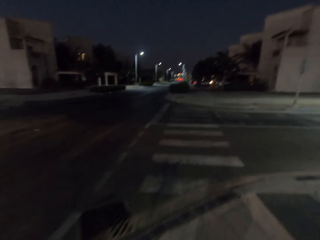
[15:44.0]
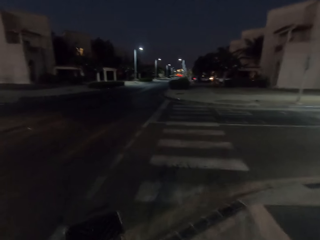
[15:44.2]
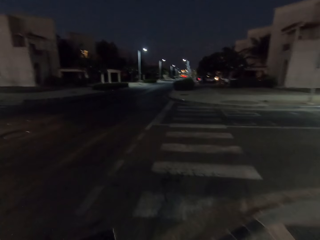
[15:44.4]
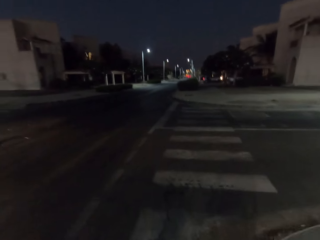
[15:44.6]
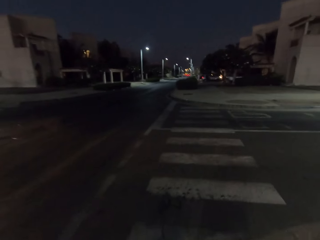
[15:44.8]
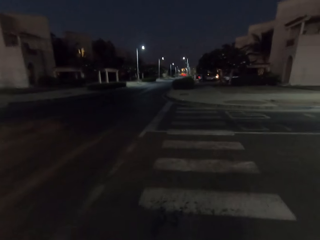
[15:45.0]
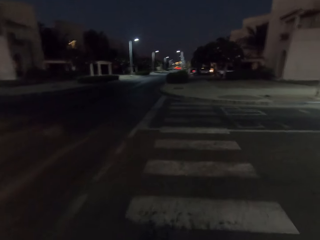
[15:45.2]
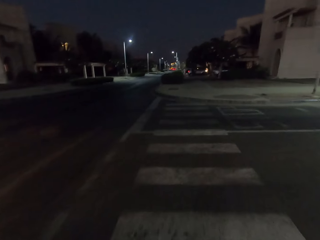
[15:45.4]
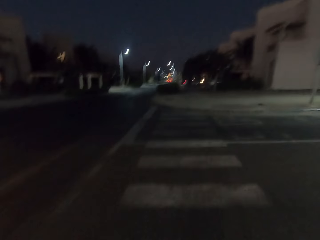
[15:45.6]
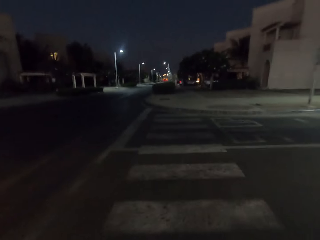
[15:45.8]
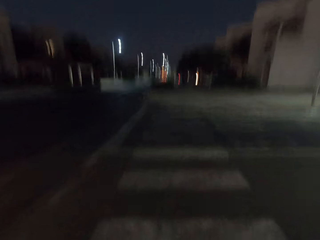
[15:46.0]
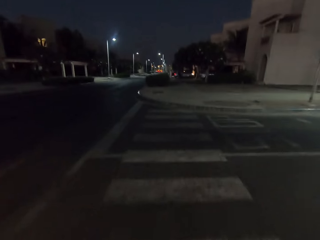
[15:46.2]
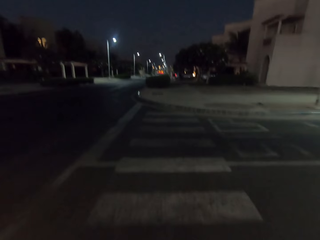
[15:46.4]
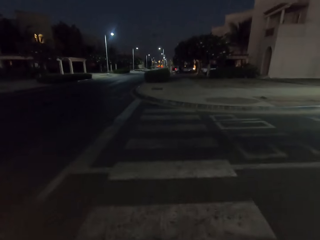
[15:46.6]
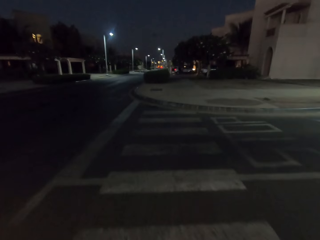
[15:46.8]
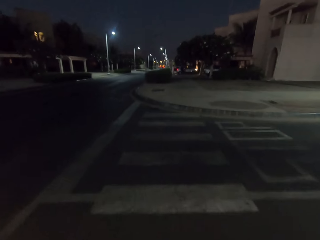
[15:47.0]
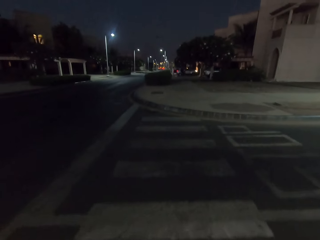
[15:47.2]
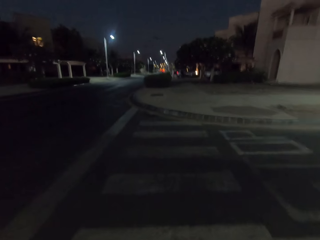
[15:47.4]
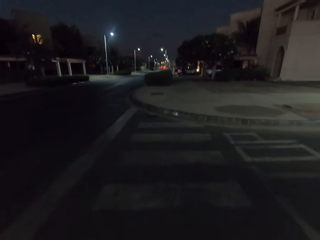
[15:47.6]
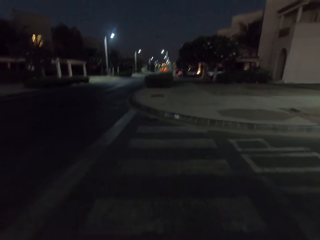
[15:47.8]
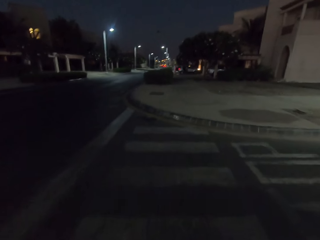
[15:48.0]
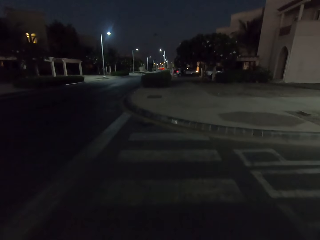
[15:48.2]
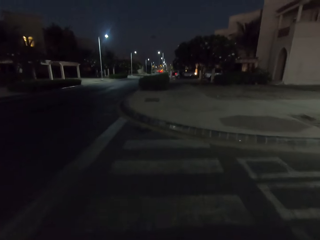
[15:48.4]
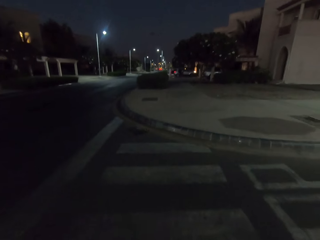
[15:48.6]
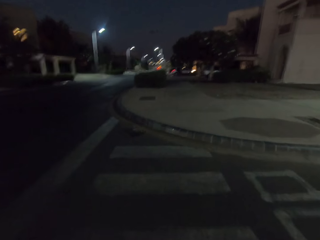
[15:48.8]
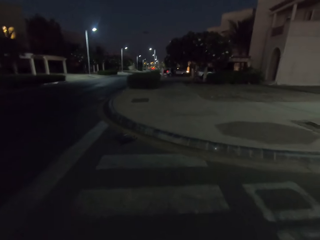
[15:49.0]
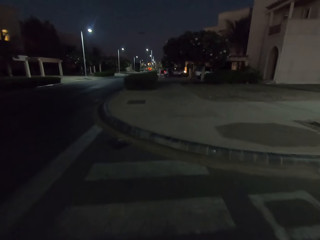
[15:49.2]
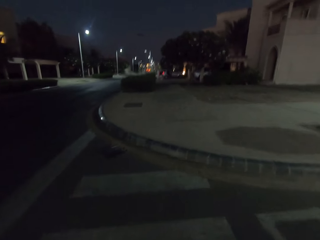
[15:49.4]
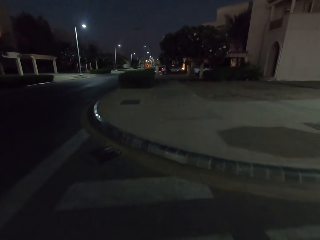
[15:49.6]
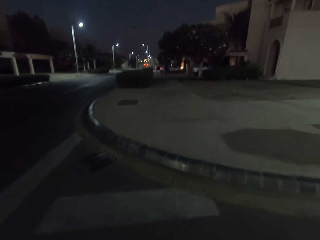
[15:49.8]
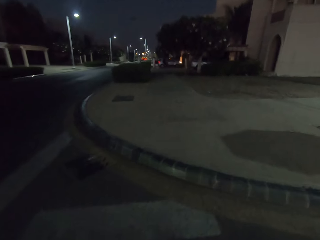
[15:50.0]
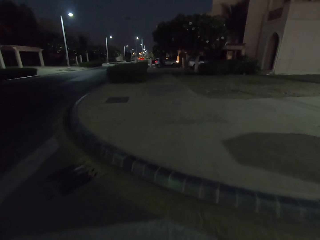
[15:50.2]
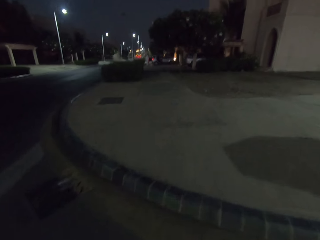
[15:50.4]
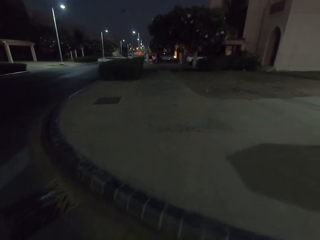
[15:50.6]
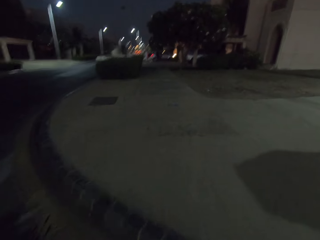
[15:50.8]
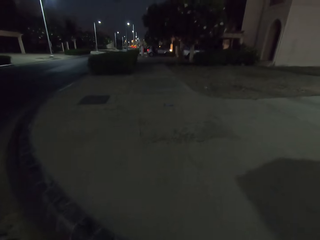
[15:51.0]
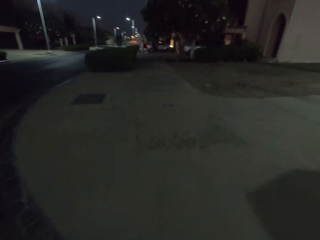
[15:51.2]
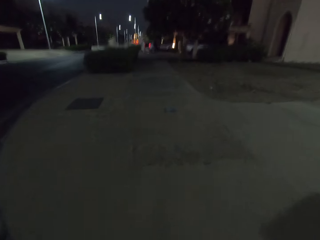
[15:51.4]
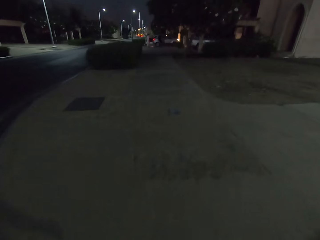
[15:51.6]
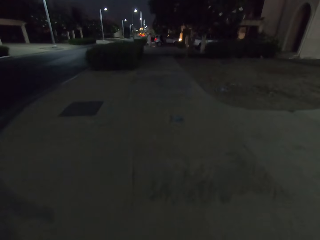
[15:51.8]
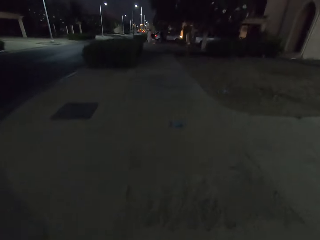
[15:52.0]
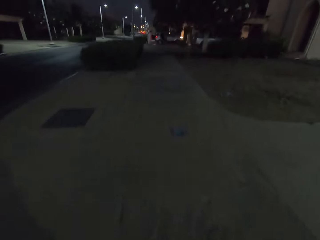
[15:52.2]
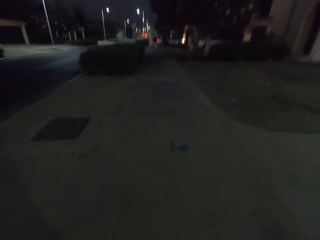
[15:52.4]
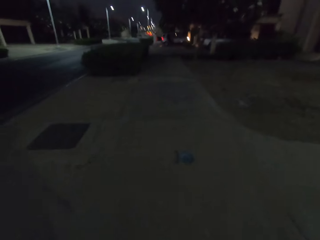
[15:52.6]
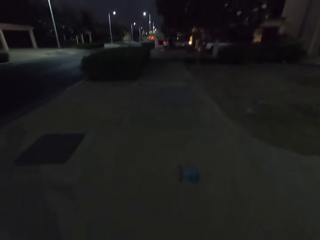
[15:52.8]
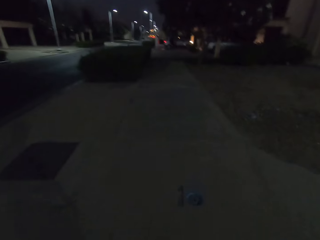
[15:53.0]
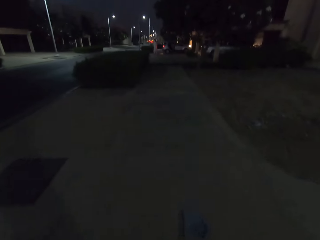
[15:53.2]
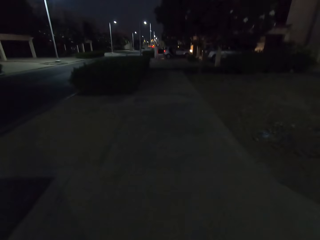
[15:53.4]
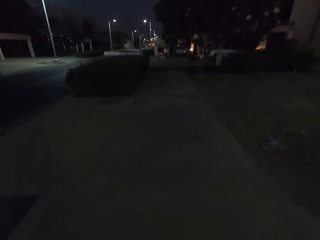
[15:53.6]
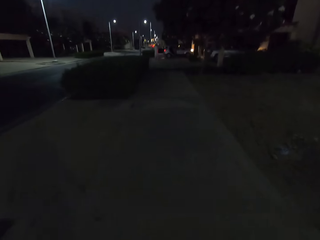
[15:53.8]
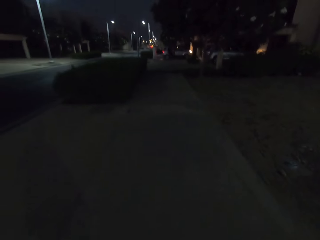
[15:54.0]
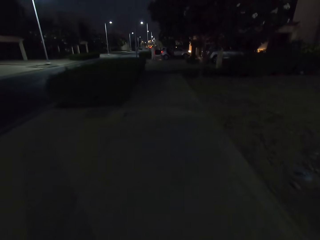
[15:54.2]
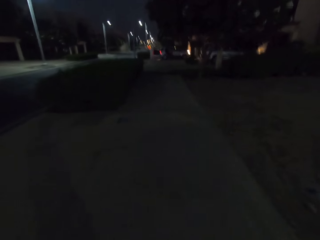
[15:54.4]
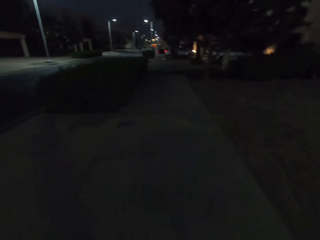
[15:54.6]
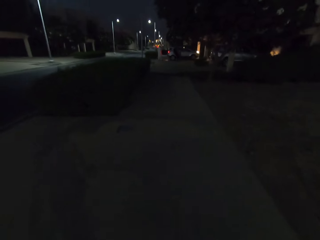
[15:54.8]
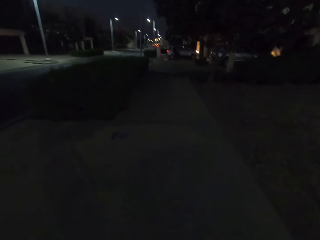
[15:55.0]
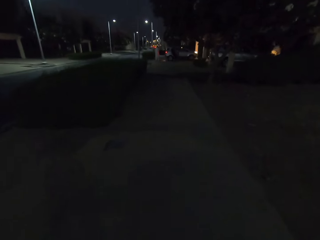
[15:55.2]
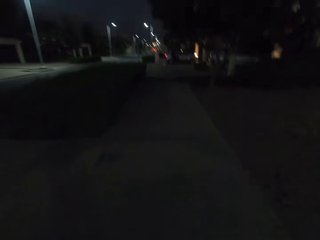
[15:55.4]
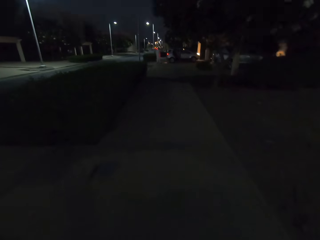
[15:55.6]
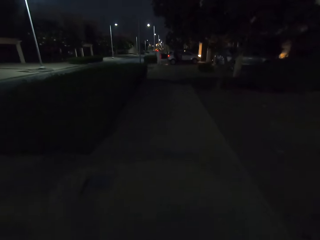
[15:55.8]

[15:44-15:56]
The camera wearer crosses the road. They walk on the sidewalk.

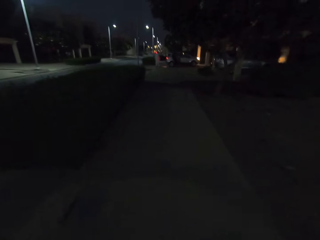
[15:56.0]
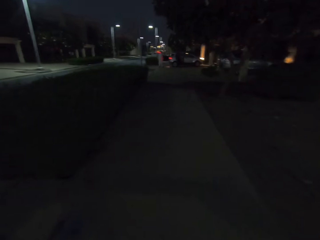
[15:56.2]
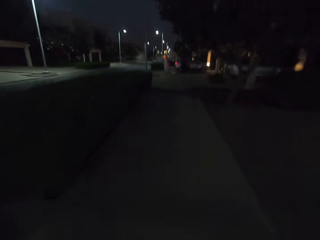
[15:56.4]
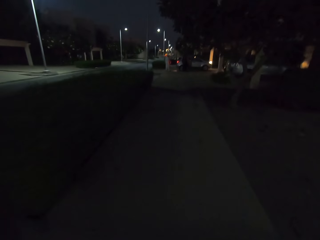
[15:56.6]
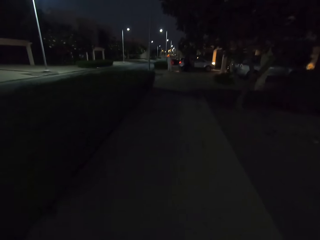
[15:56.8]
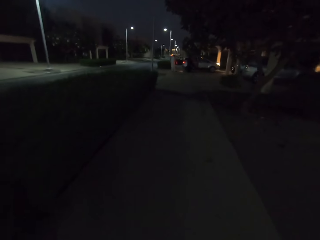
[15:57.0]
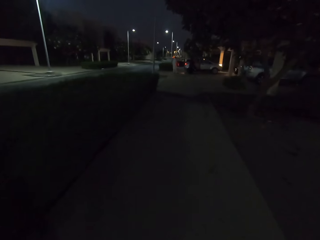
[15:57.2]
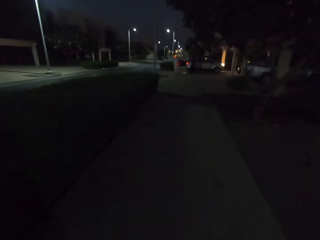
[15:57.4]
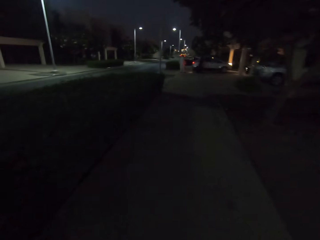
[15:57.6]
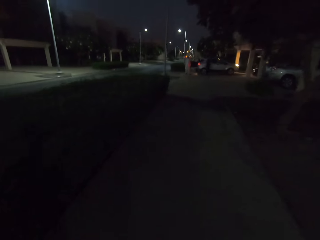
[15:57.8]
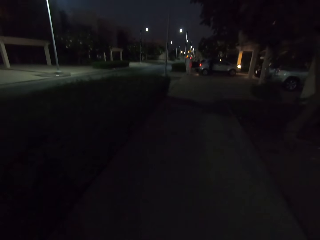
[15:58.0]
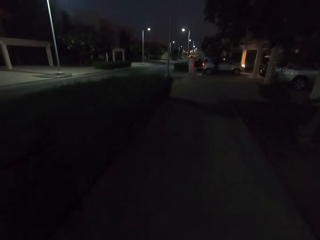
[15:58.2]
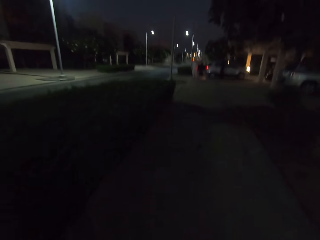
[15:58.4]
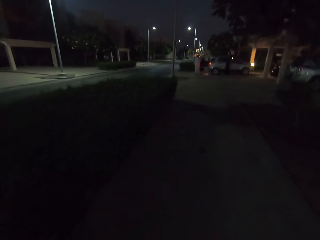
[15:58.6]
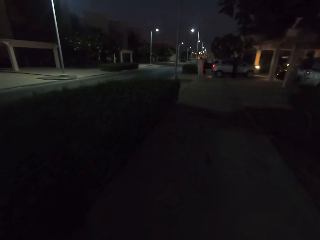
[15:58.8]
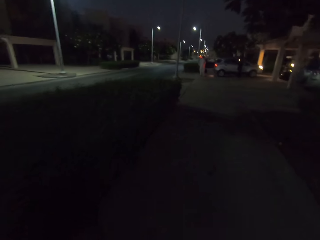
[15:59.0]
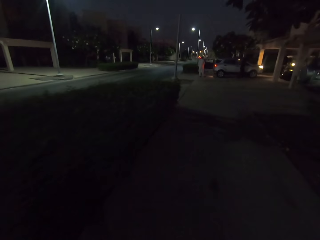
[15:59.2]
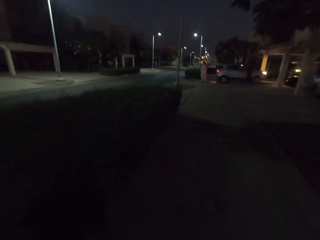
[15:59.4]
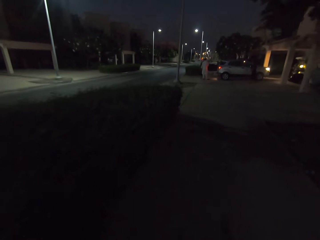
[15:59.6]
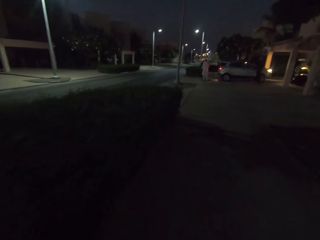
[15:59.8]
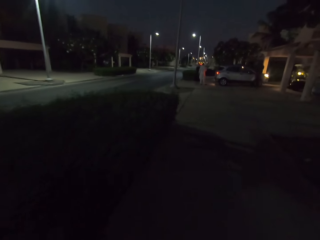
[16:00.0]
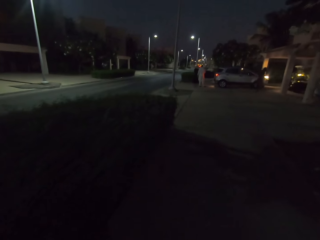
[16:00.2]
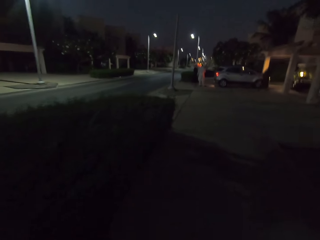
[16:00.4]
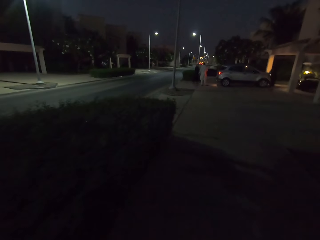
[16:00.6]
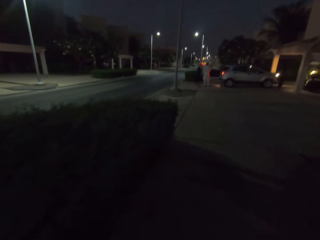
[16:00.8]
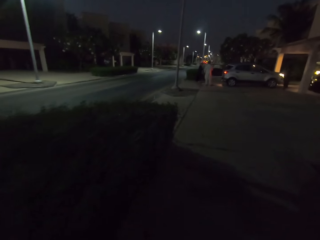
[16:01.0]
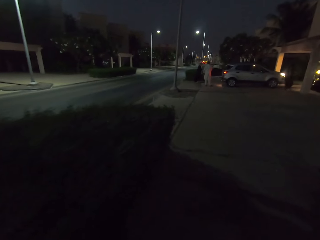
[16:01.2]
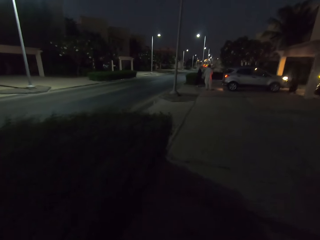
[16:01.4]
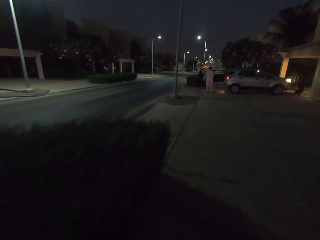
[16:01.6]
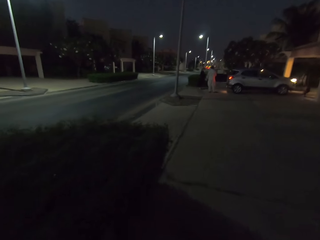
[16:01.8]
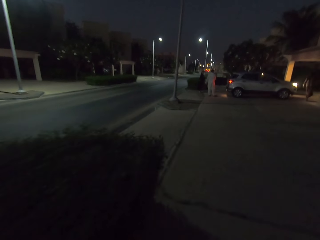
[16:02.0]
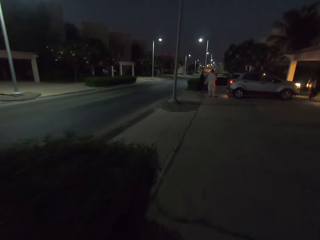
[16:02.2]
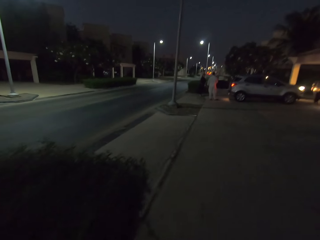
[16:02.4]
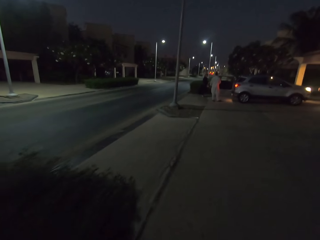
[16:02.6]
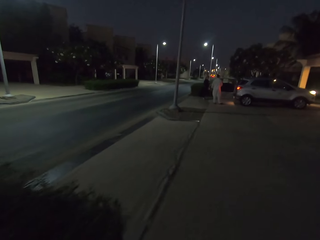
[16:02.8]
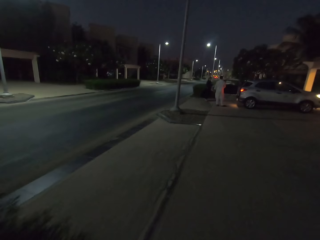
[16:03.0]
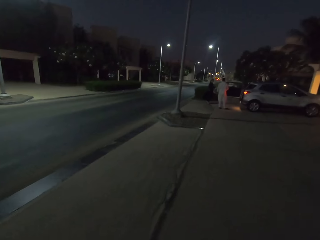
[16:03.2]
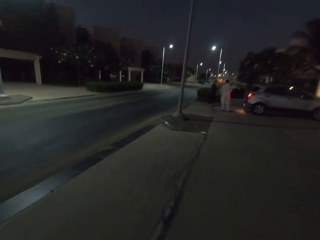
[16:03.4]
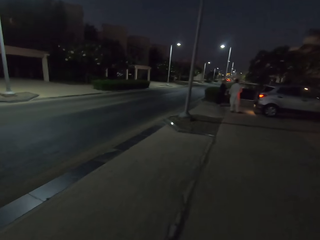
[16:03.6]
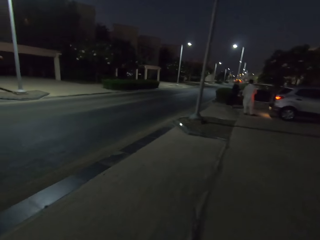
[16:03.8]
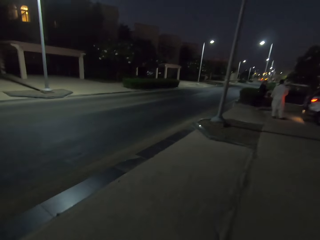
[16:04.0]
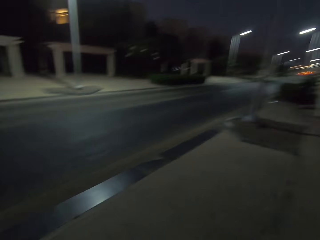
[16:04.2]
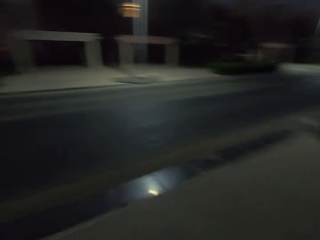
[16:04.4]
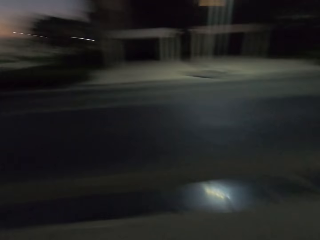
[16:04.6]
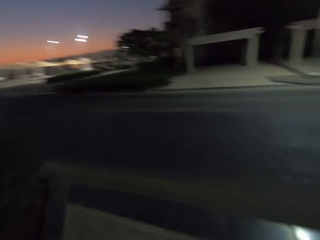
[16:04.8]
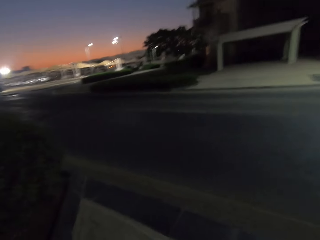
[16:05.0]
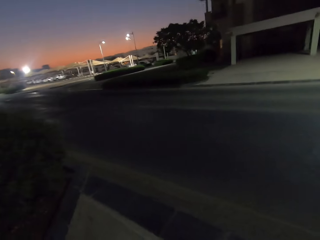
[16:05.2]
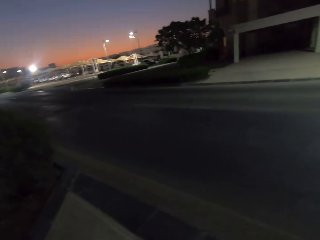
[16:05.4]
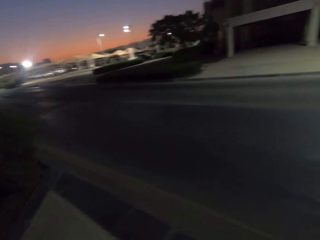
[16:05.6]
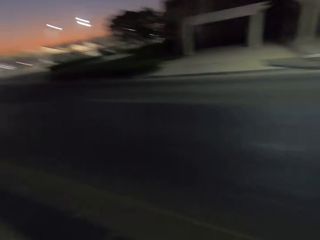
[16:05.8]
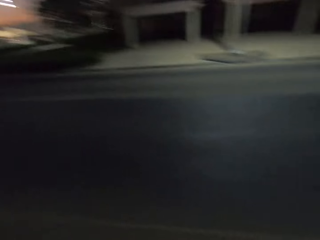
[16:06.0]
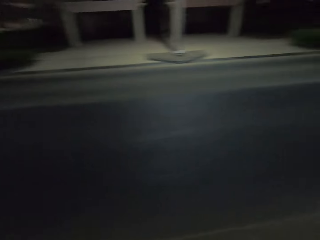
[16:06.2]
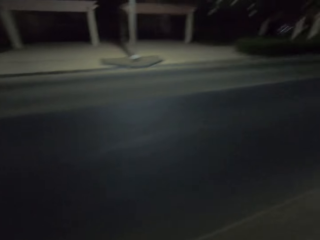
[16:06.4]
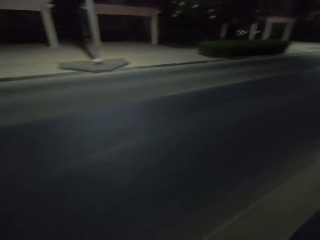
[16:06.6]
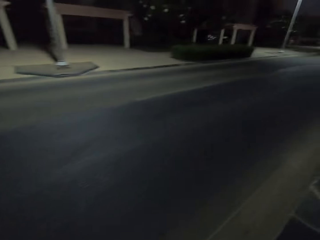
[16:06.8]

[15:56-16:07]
The camera wearer looks around the road.
